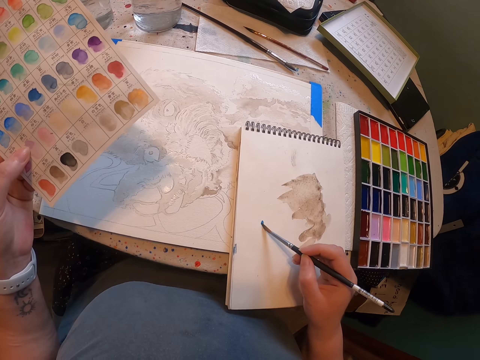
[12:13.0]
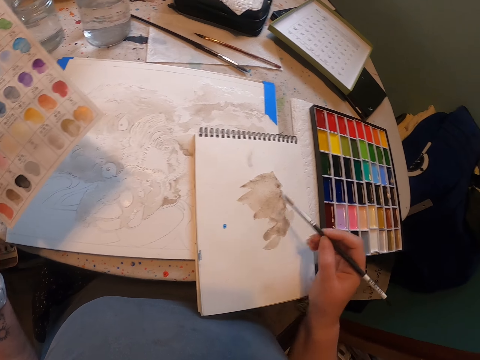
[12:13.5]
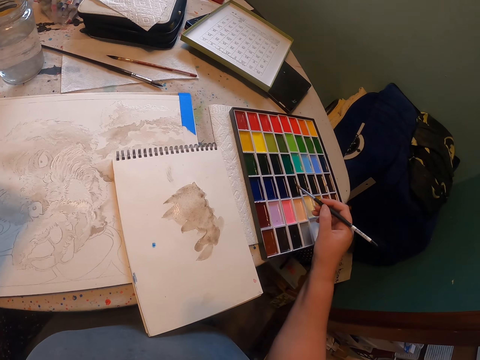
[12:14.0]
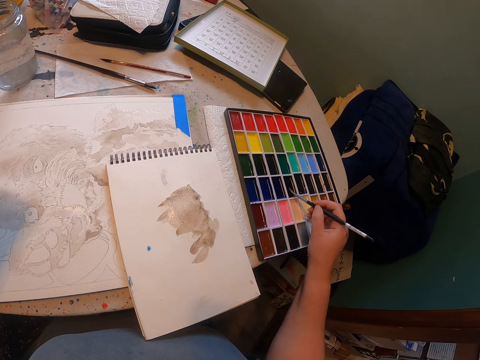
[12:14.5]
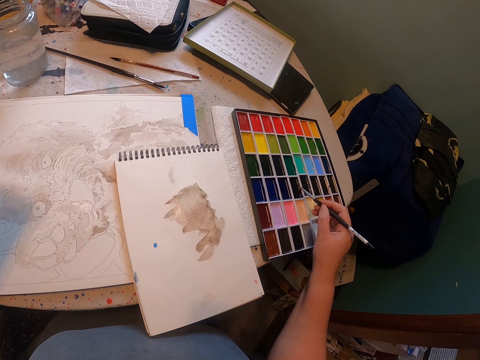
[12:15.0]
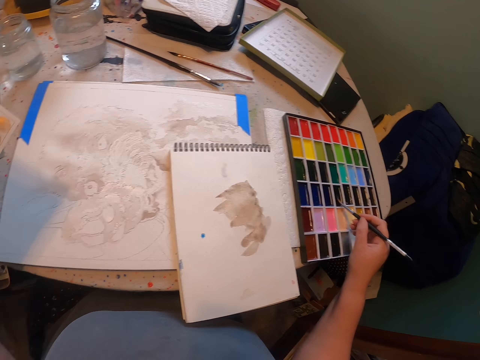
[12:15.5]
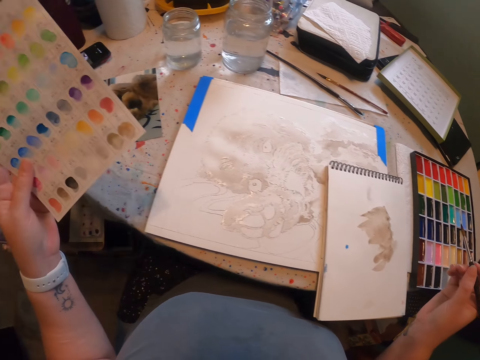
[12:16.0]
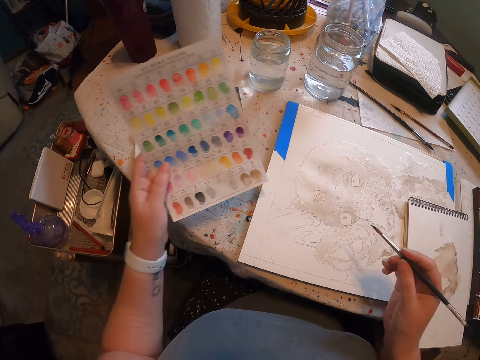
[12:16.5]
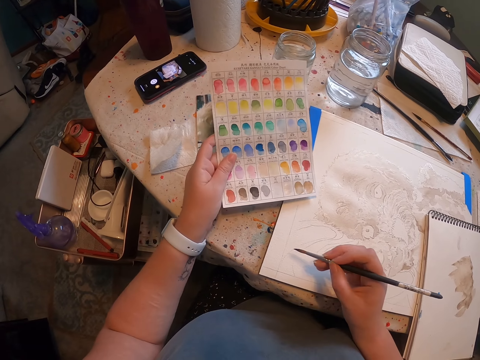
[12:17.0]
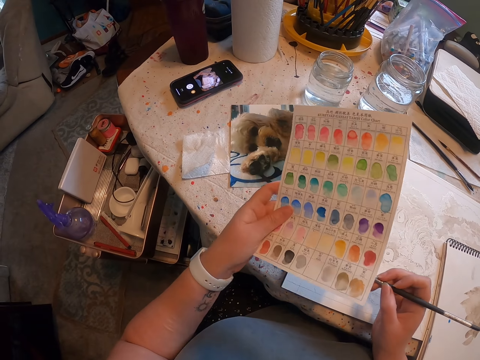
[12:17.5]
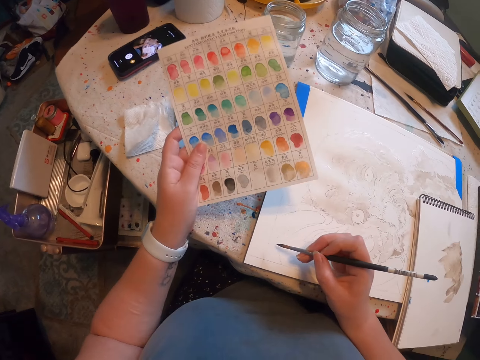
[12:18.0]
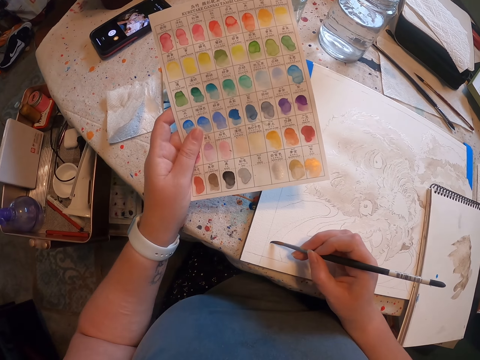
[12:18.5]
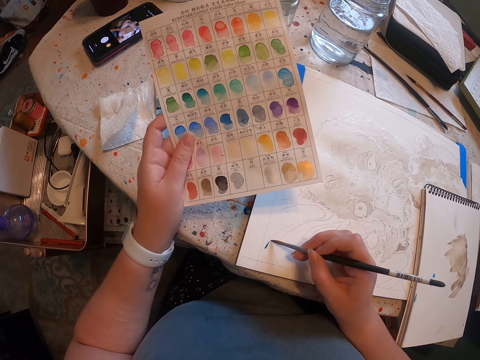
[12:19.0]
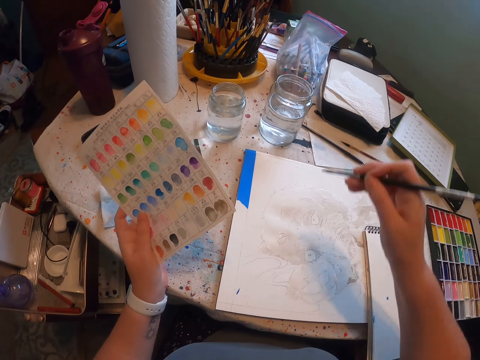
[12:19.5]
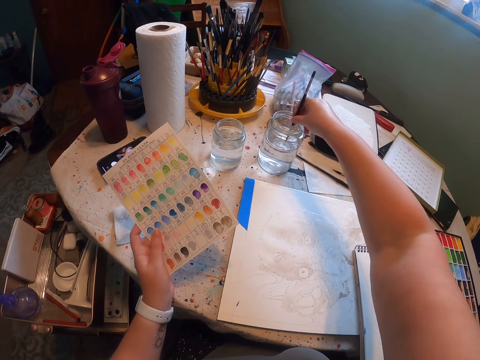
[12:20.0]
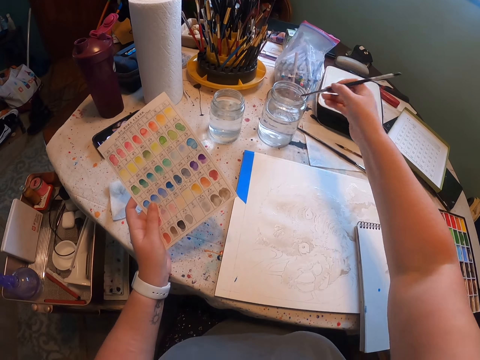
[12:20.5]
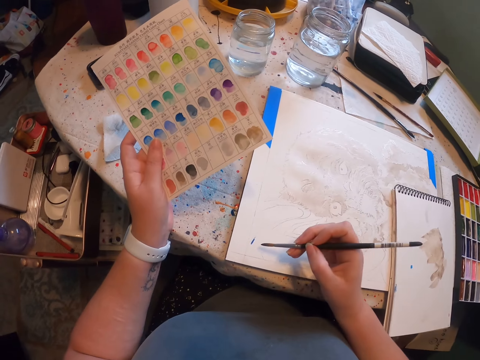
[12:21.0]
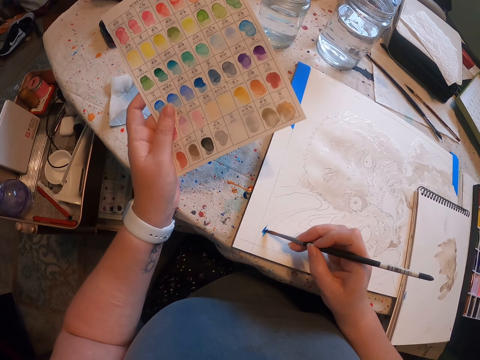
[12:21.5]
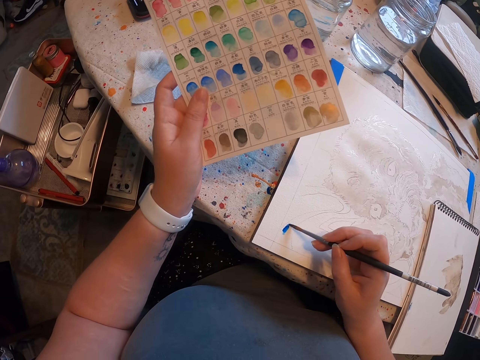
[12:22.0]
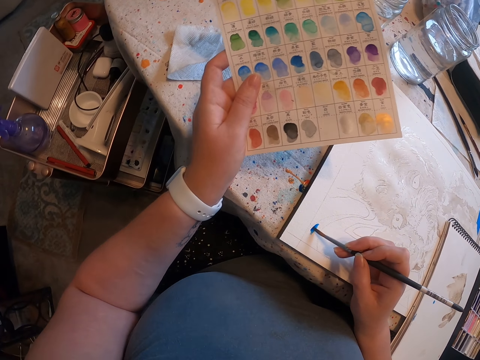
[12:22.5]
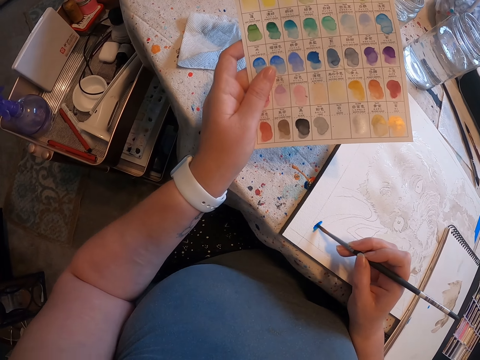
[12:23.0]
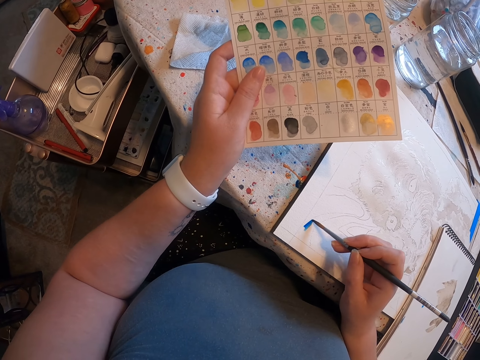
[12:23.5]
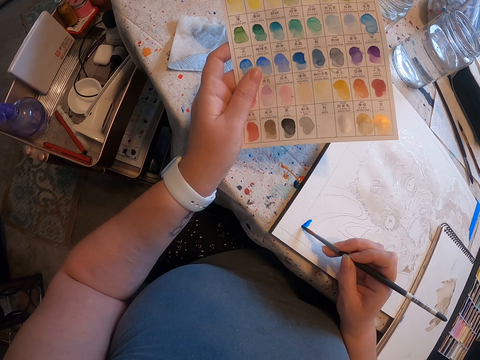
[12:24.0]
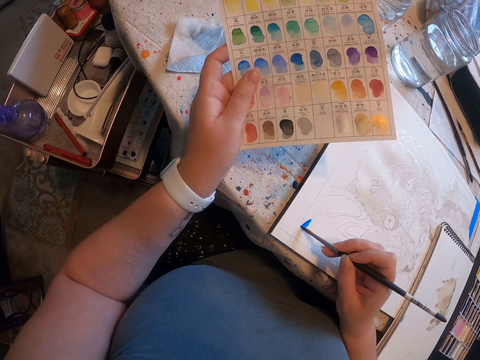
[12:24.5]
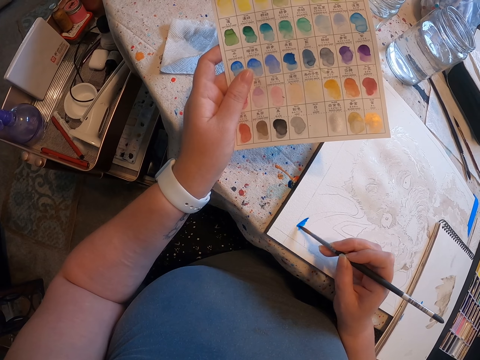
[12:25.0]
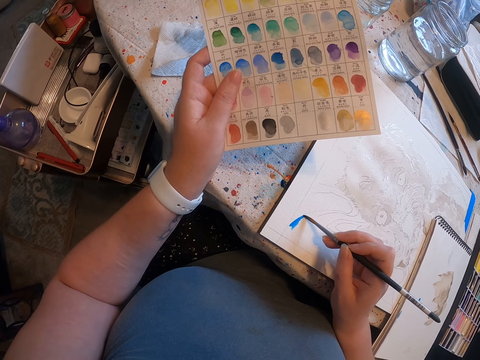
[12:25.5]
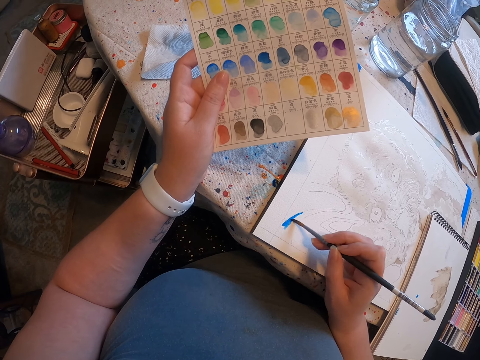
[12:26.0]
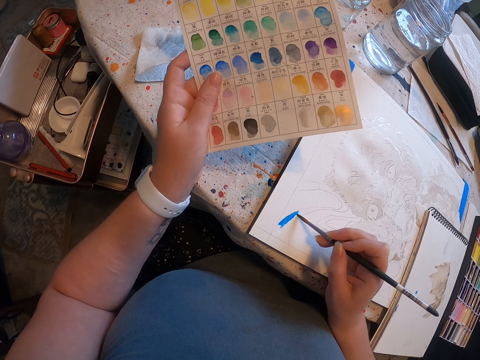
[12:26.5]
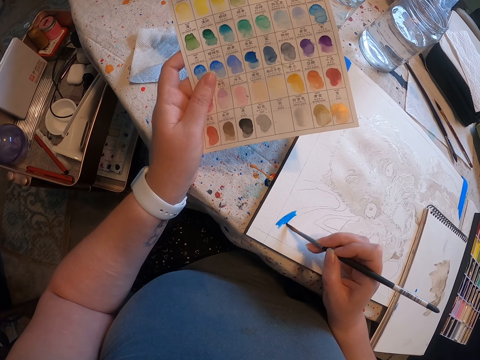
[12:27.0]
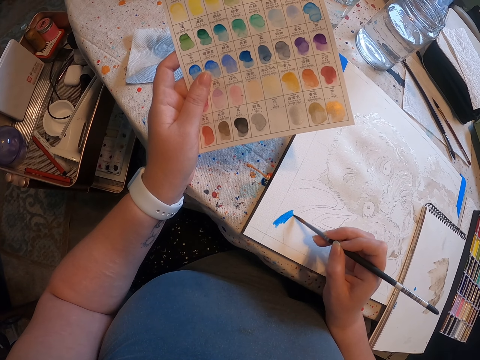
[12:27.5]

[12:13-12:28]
The camera wearer applies paint on the book. They touch the paint. They paint the sketch on the sheet of paper with the brush. They dip the brush in the water. They paint the sketch on the sheet of paper with the brush.

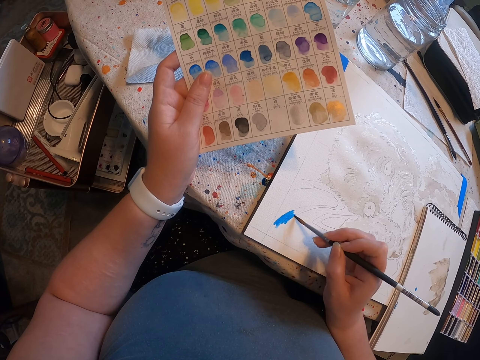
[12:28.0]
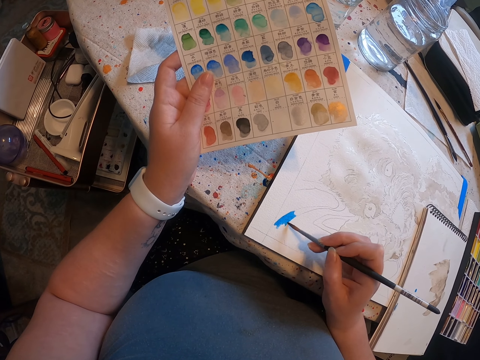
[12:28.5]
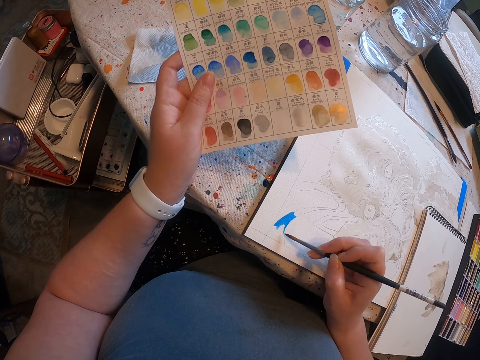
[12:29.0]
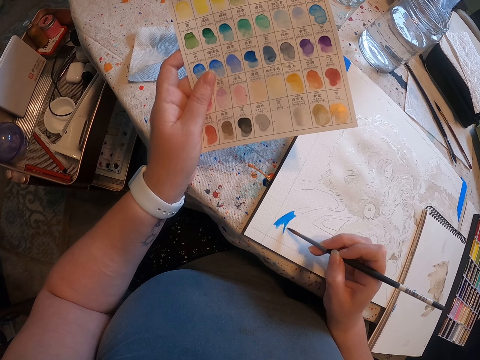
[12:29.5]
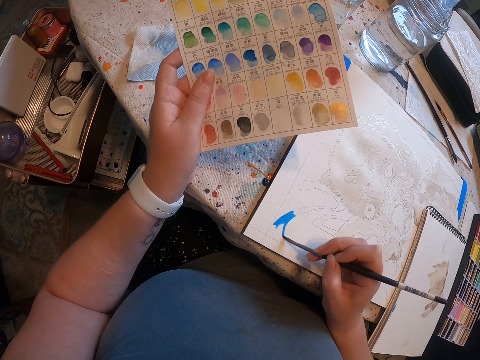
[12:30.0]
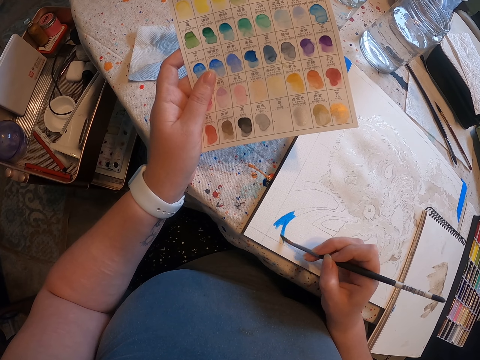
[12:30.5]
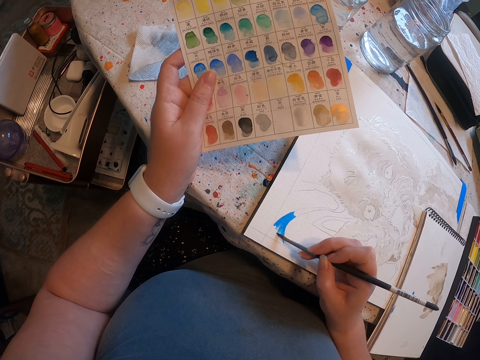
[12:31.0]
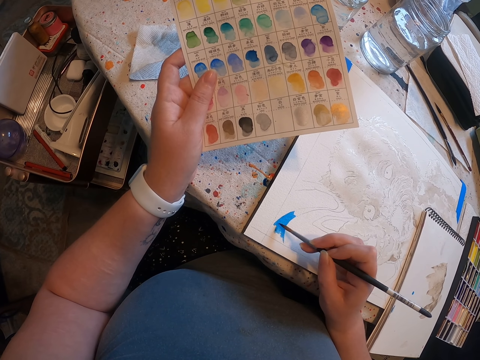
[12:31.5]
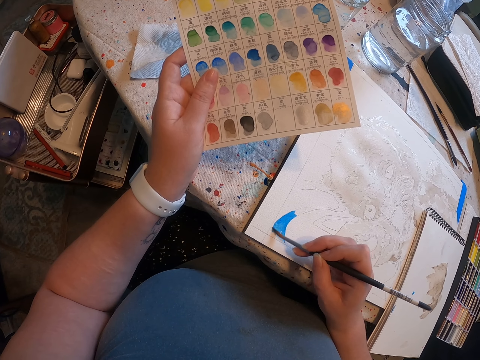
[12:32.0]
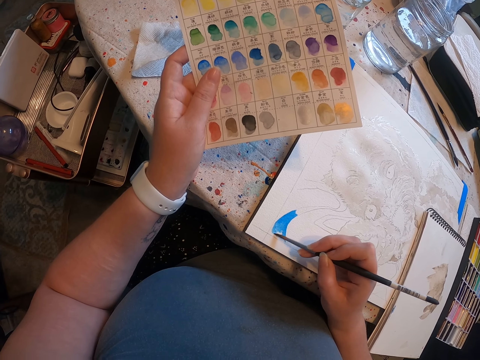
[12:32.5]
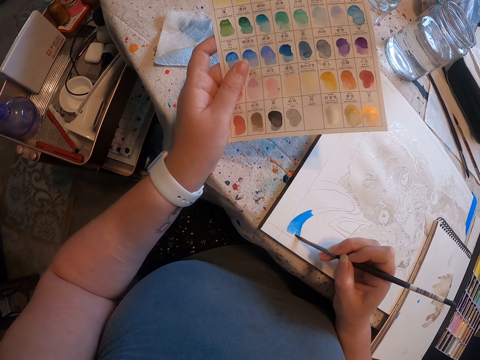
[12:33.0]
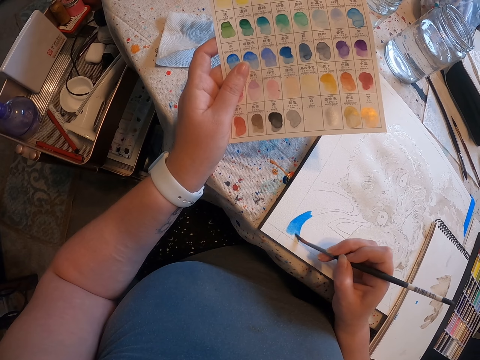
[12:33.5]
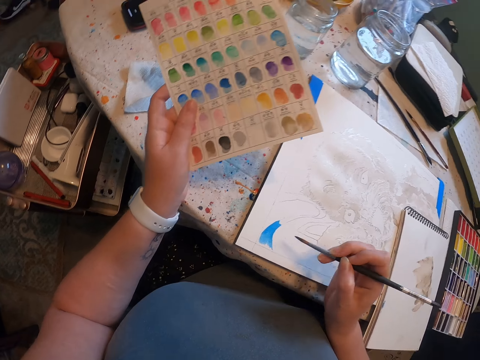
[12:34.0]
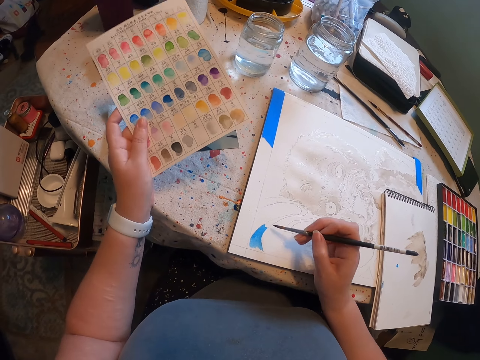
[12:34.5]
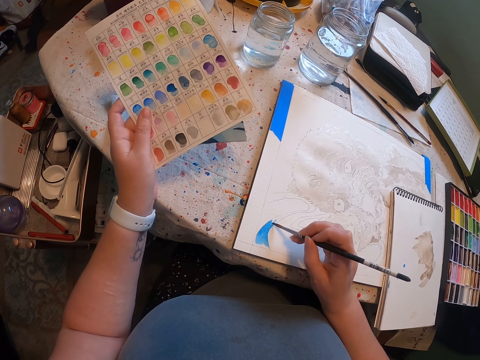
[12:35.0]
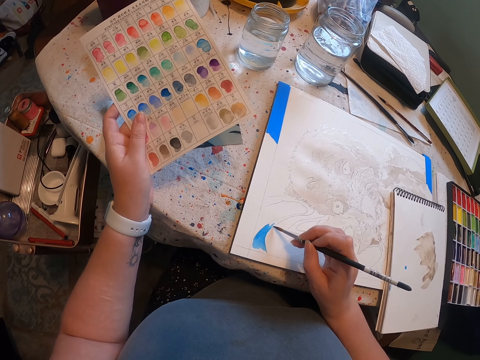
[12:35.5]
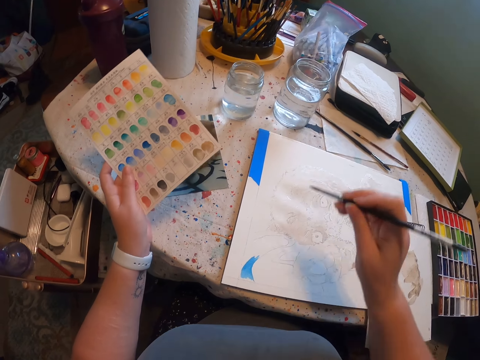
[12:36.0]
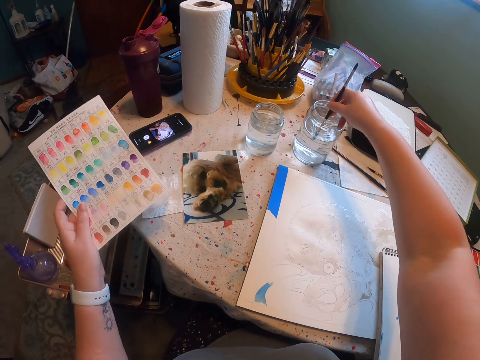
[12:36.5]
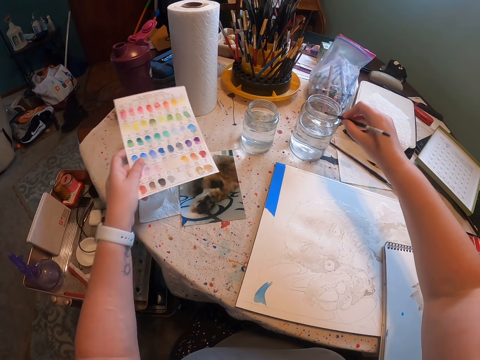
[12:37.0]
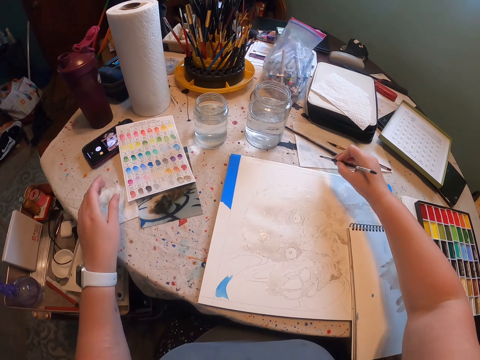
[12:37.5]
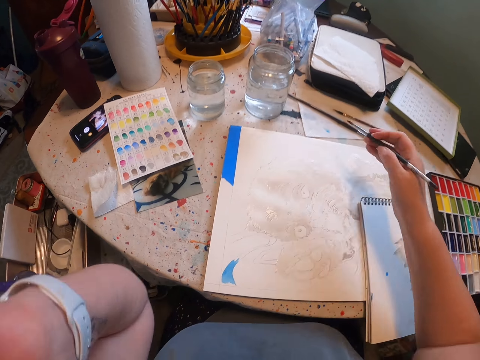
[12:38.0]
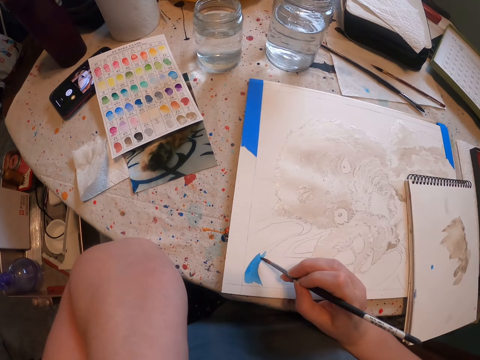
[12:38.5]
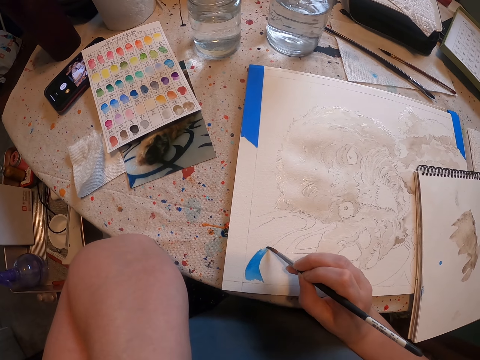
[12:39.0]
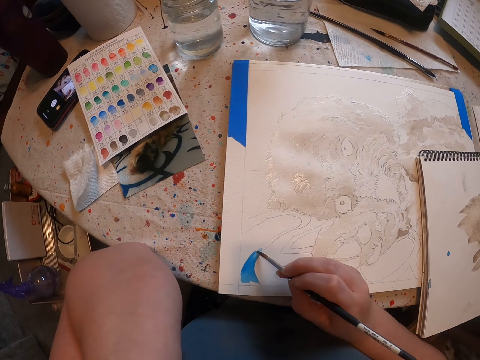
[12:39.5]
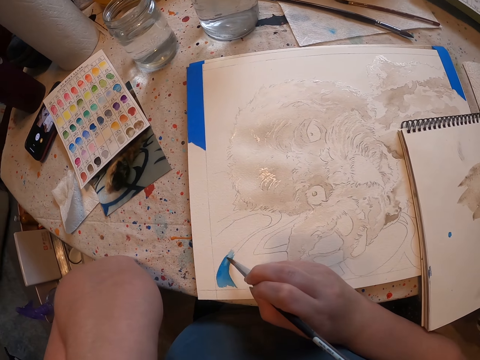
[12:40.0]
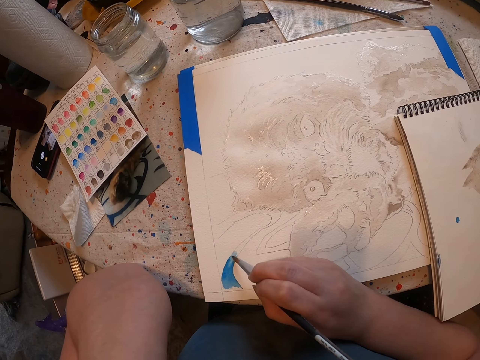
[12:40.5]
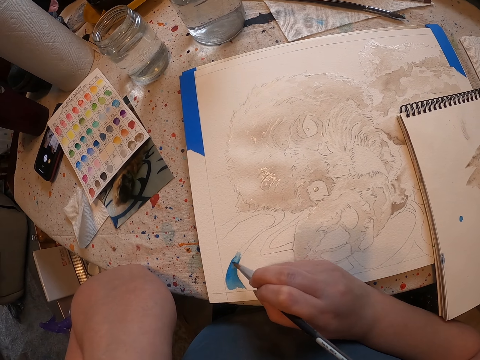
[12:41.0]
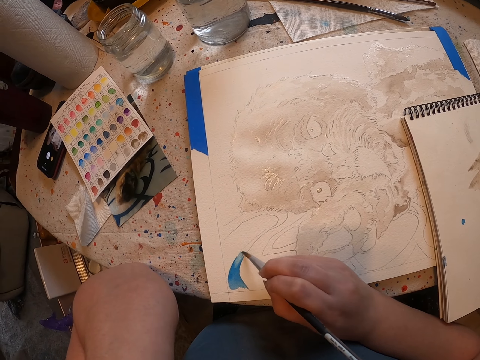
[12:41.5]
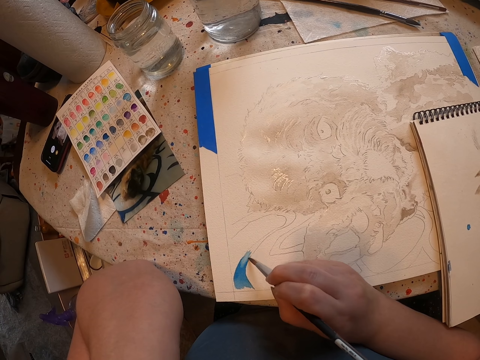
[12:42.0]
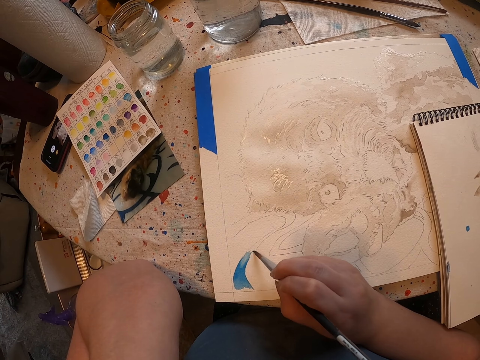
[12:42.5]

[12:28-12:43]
The camera wearer dips the brush in the water. They remove the brush from the water. They paint the sketch on the sheet of paper with the brush.
